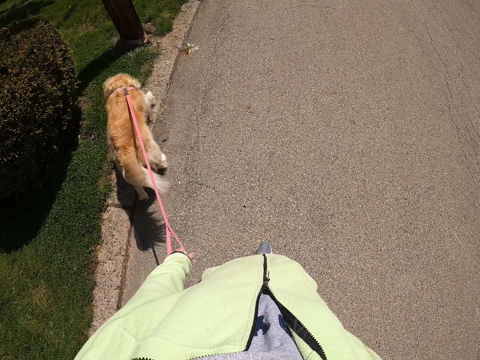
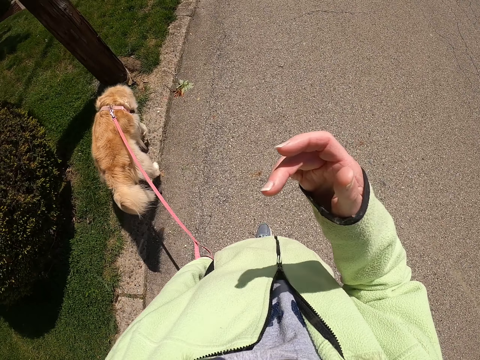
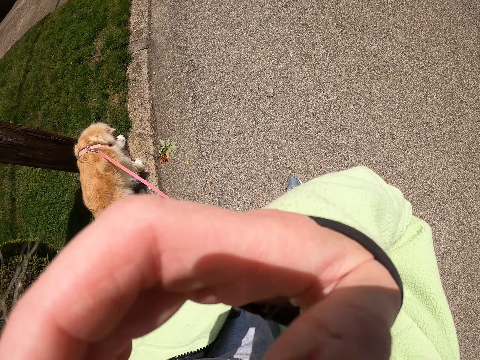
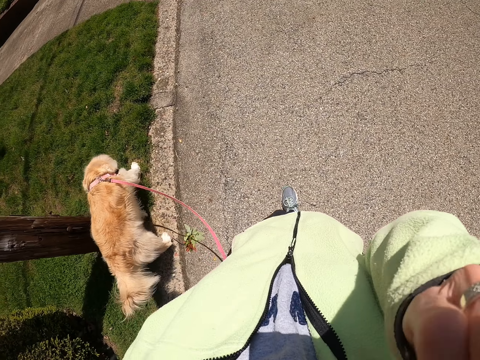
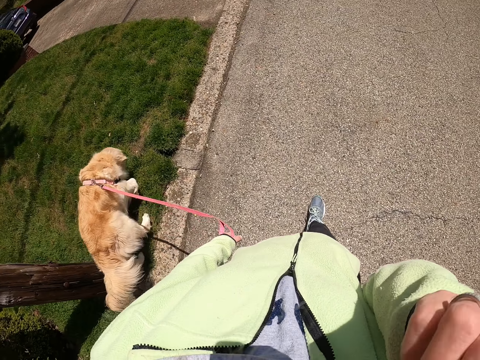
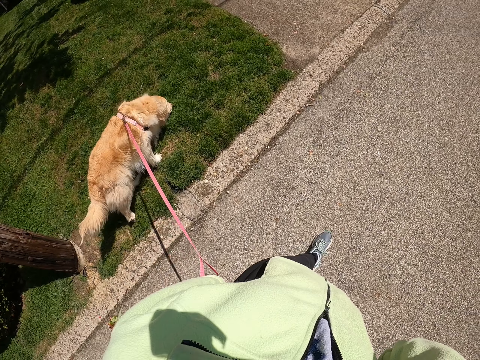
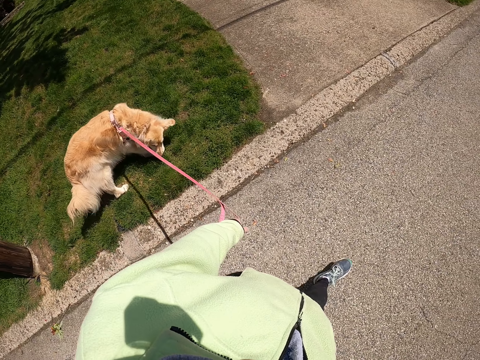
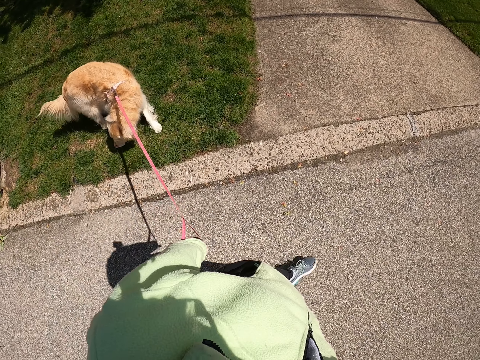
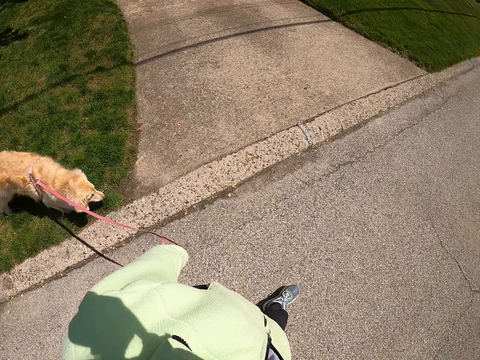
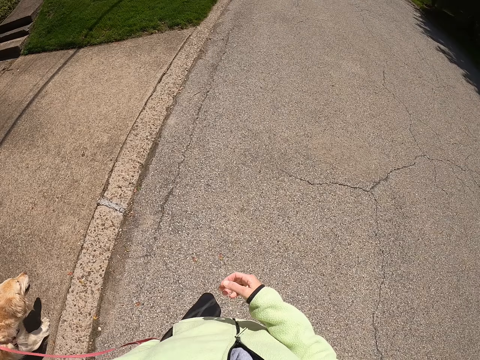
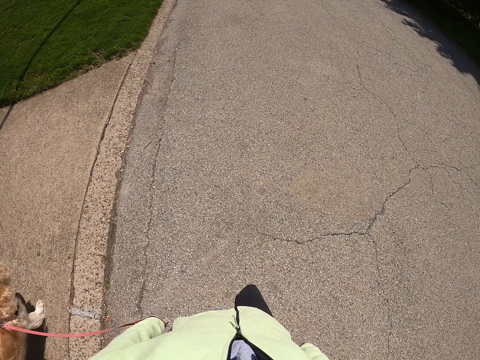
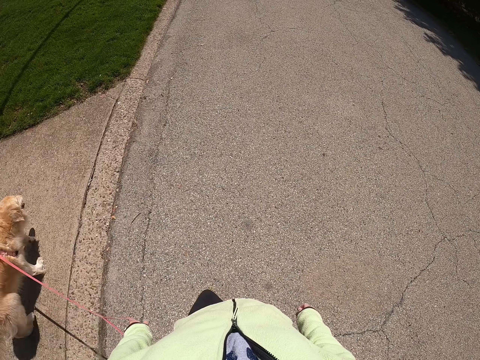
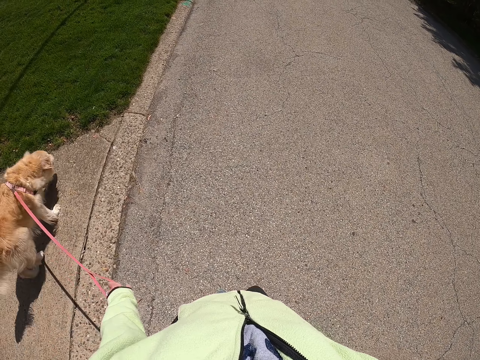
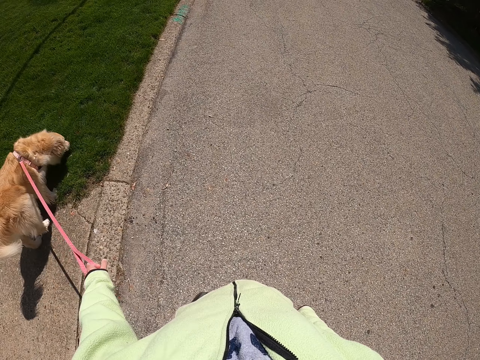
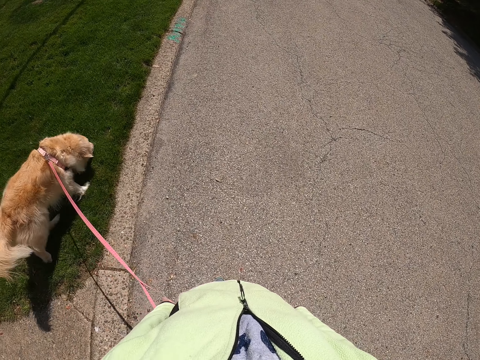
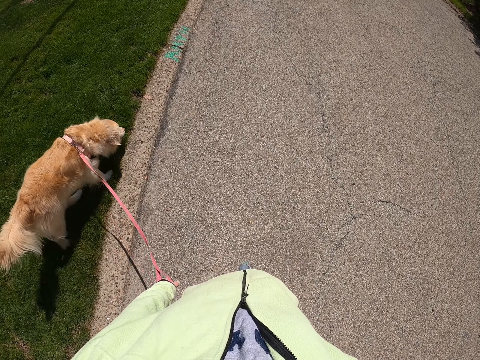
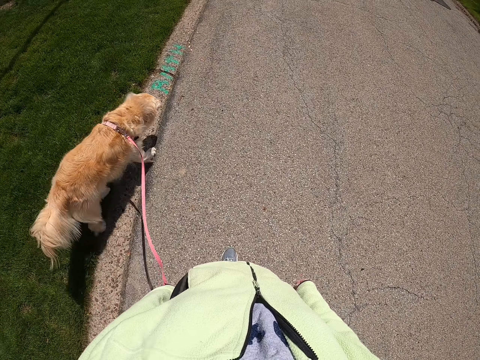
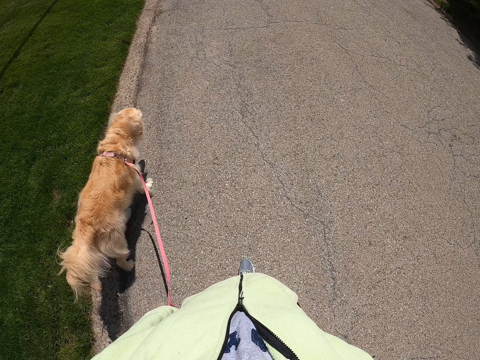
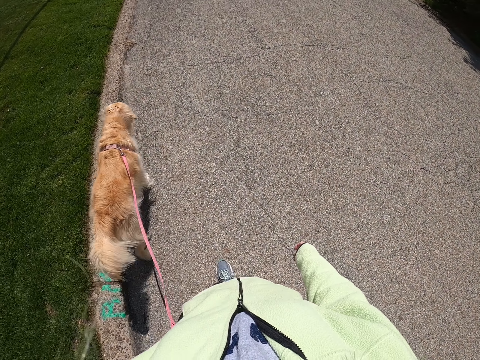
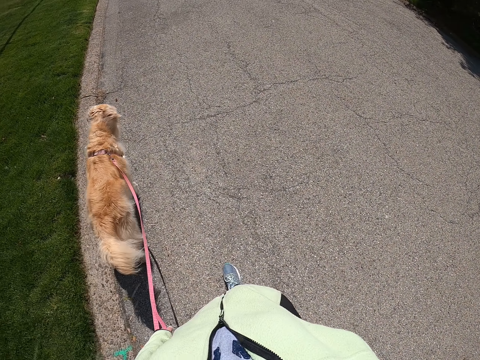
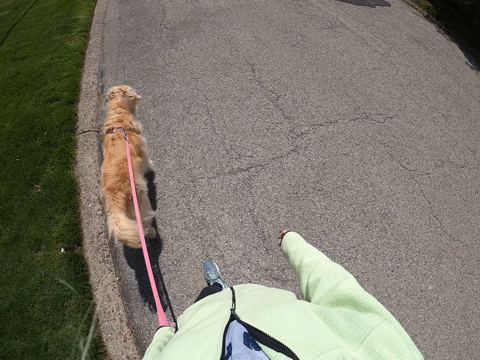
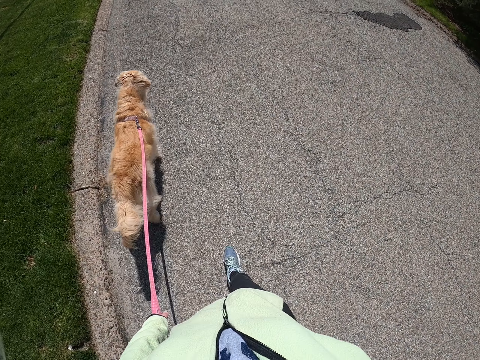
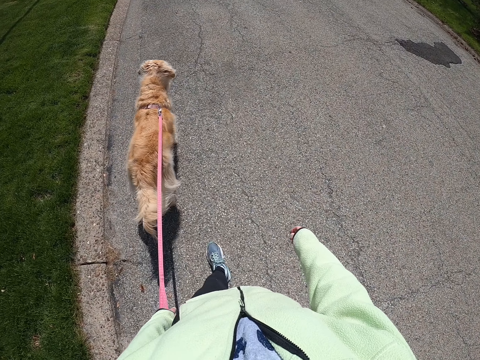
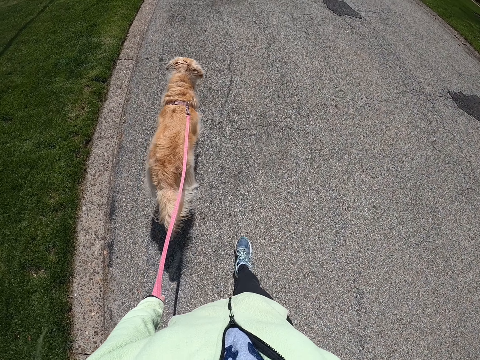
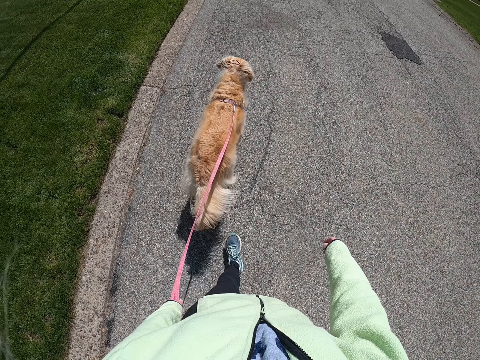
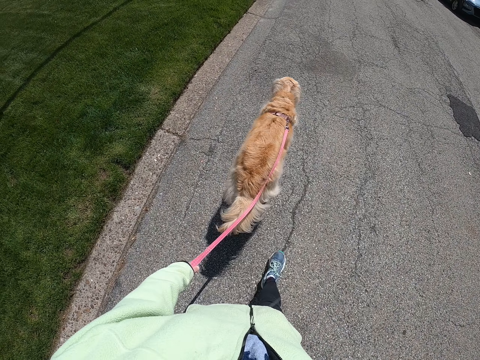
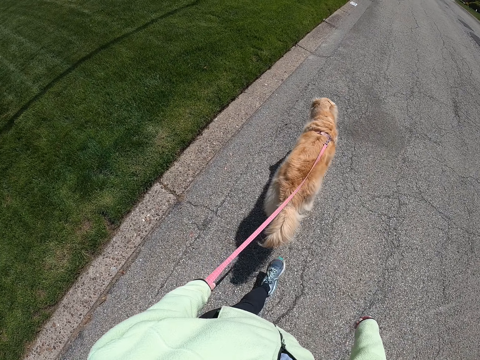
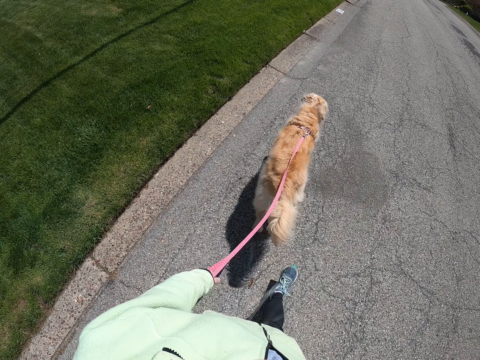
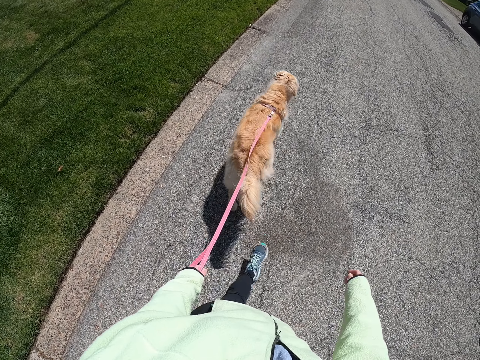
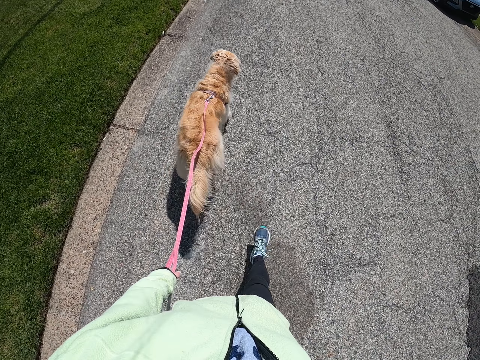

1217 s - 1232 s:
The camera wearer moves the hand. They rub the face. They walk with the dog on the road.

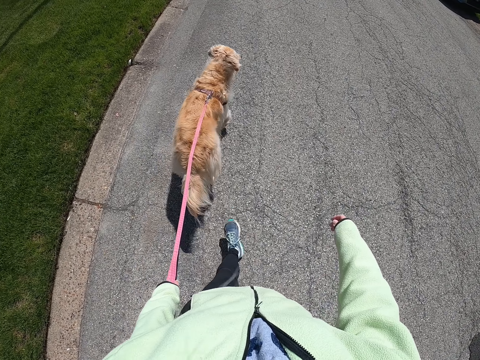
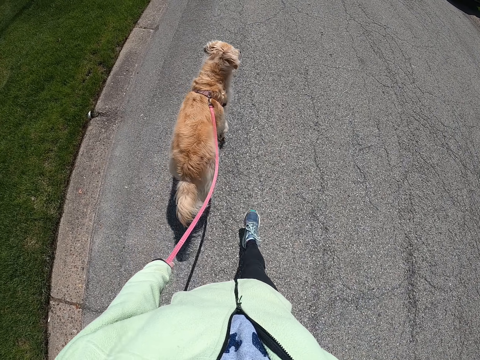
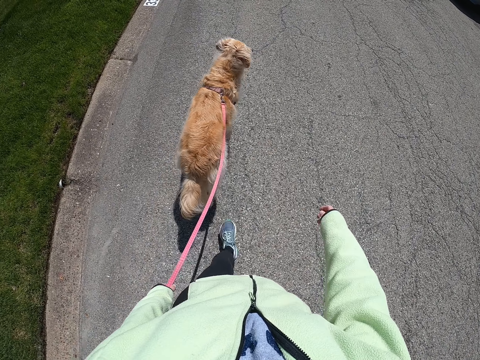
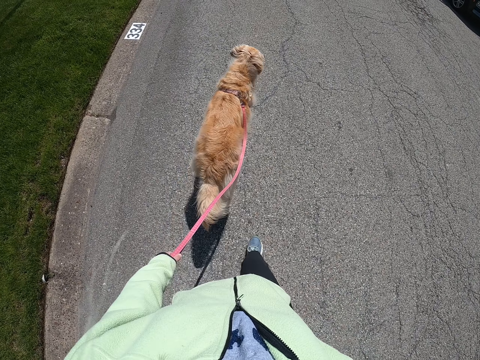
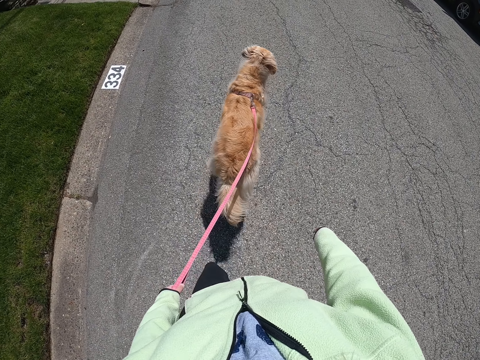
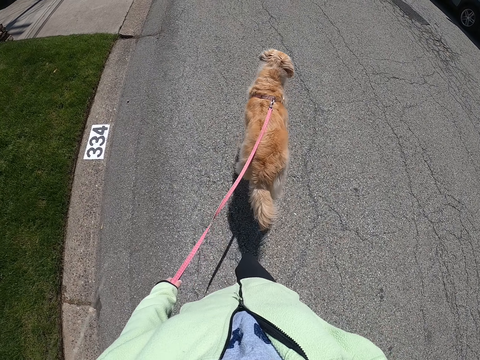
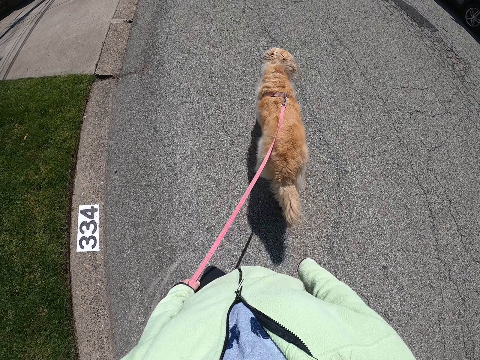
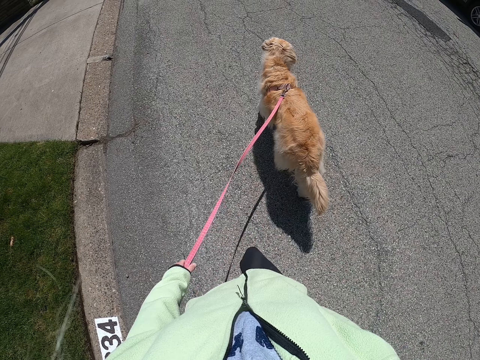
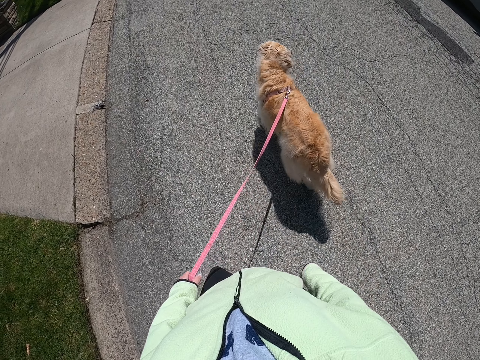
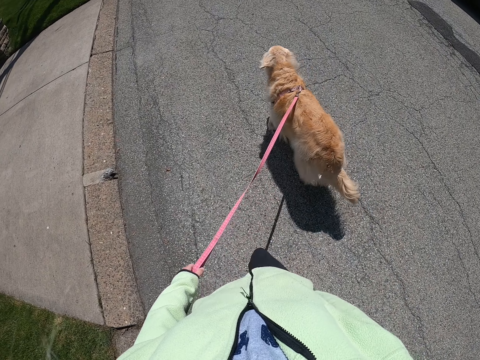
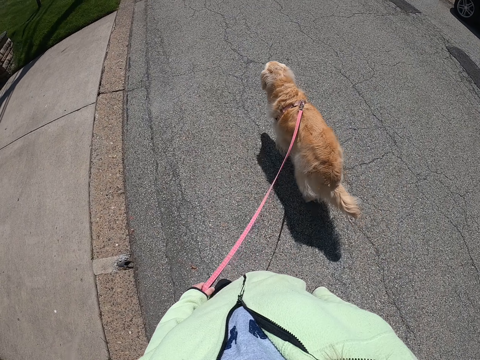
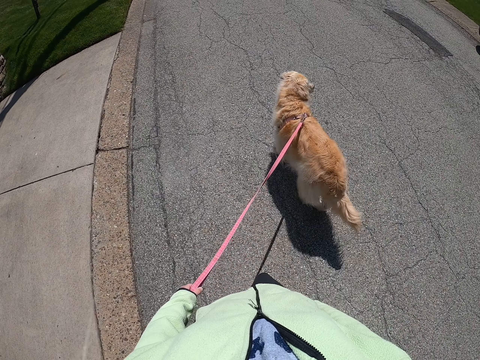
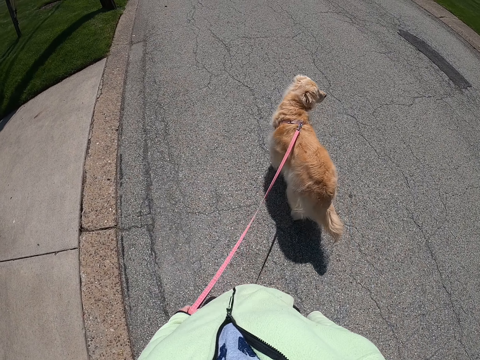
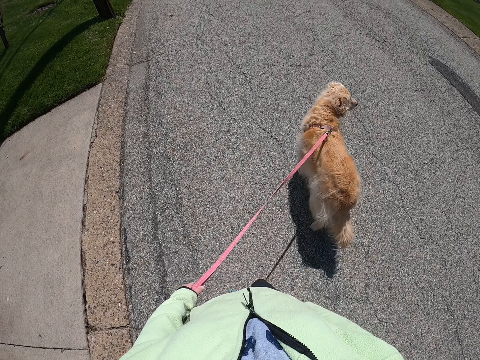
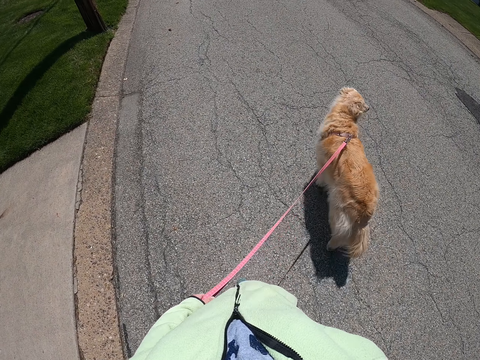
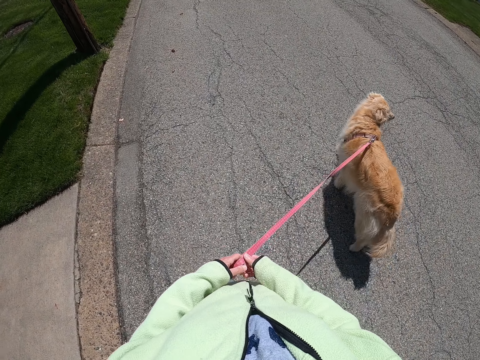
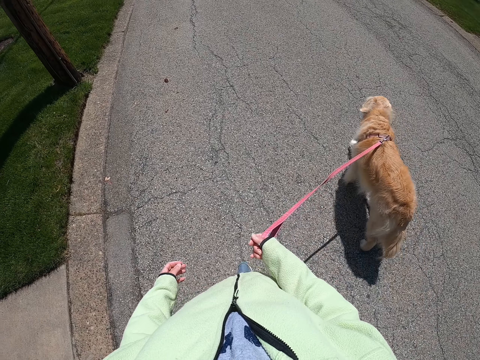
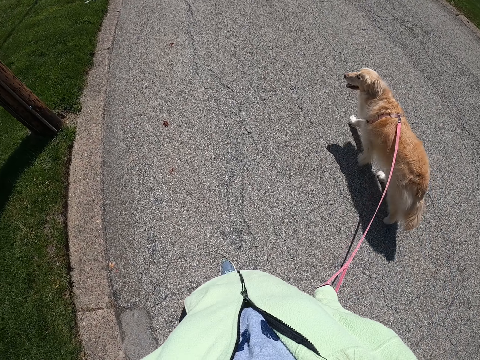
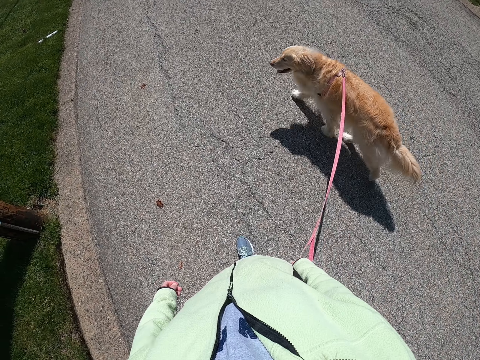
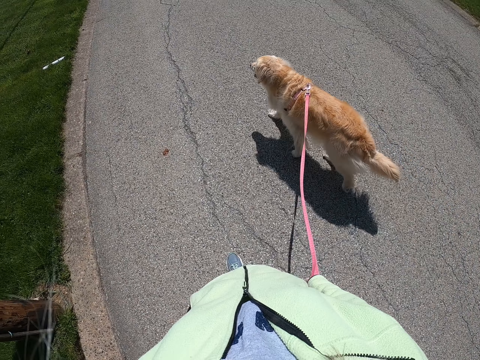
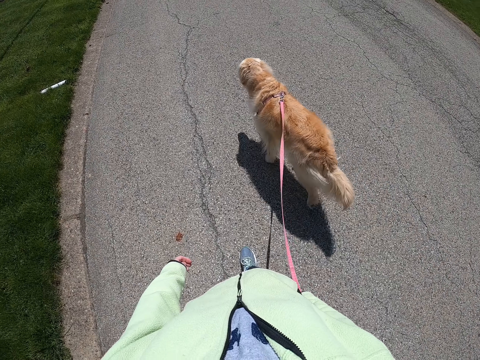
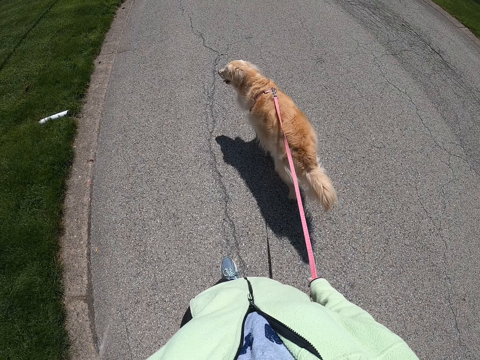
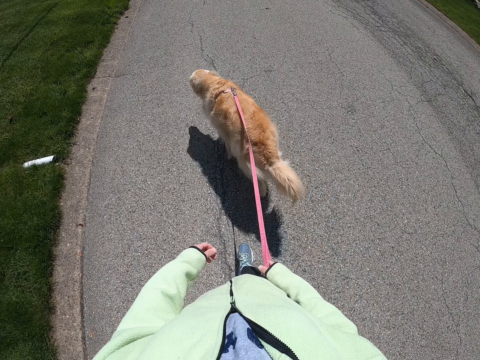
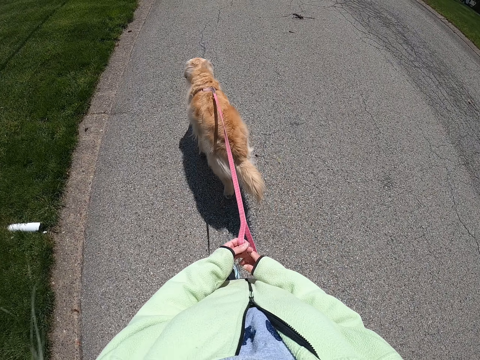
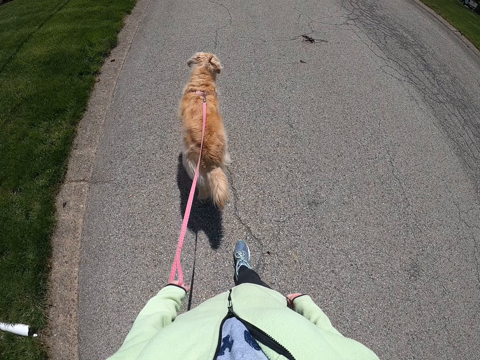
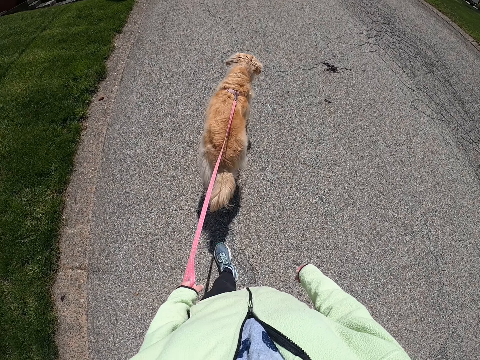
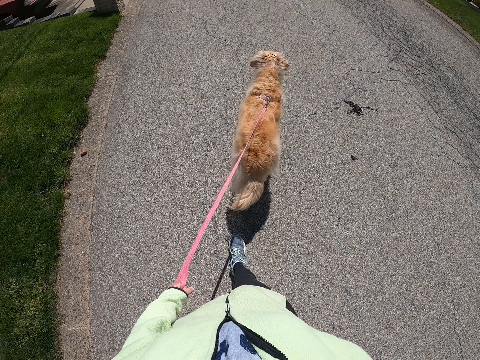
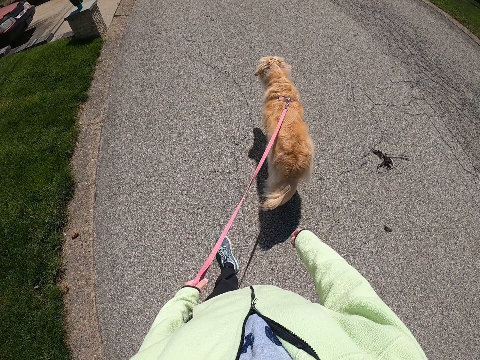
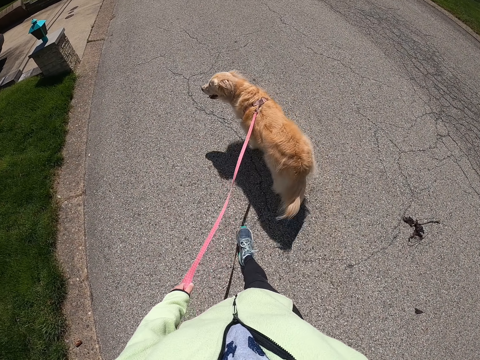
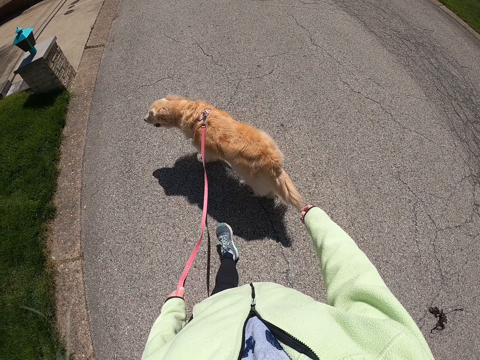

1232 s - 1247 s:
The camera wearer passes the rope to the right hand. They walk with the dog on the road. They pass the rope to the left hand. They walk with the dog on the road.
